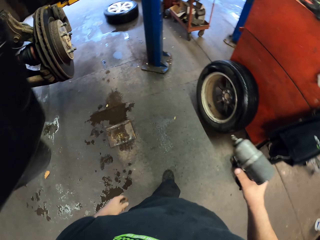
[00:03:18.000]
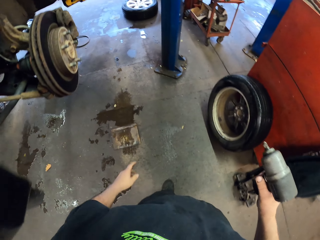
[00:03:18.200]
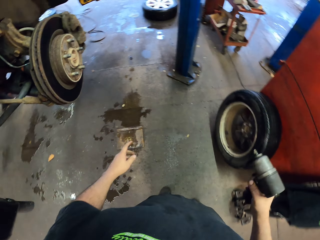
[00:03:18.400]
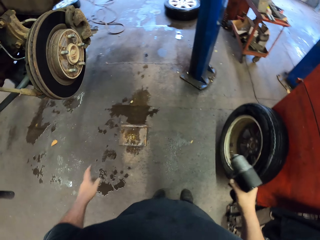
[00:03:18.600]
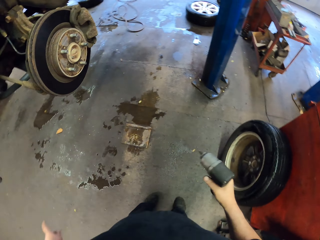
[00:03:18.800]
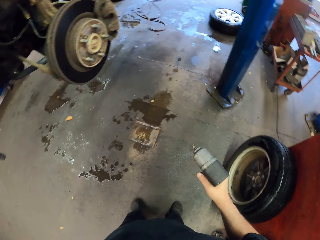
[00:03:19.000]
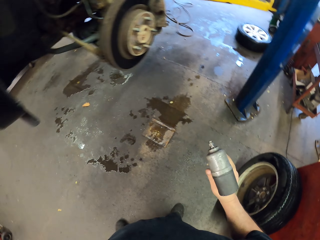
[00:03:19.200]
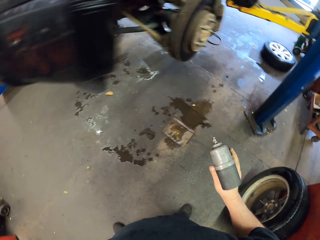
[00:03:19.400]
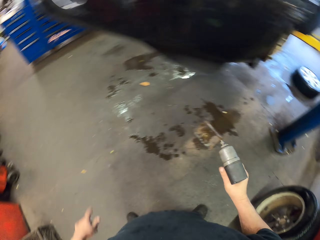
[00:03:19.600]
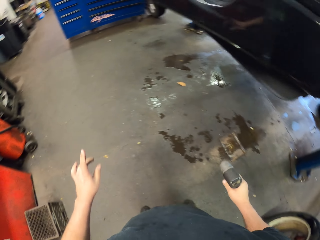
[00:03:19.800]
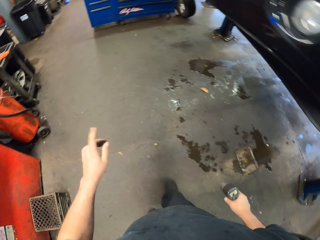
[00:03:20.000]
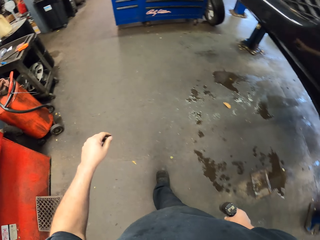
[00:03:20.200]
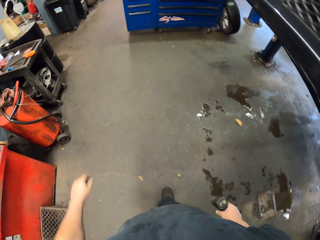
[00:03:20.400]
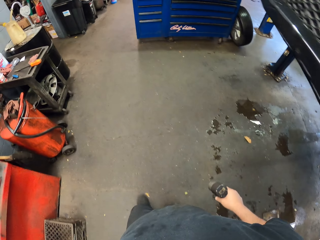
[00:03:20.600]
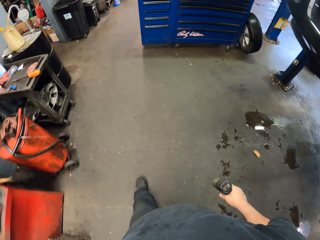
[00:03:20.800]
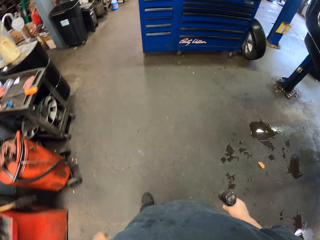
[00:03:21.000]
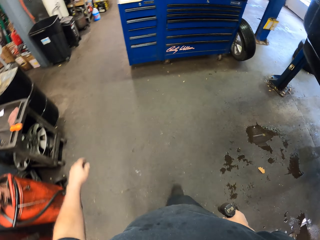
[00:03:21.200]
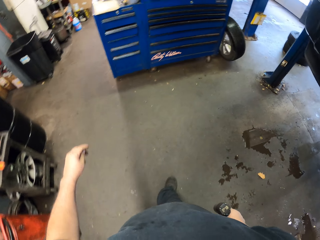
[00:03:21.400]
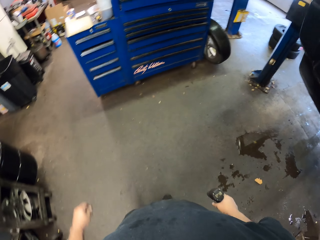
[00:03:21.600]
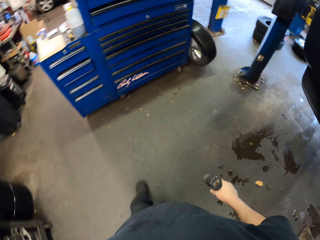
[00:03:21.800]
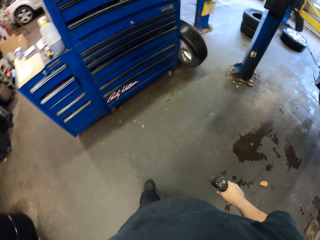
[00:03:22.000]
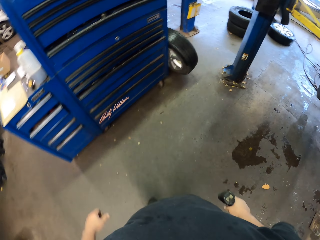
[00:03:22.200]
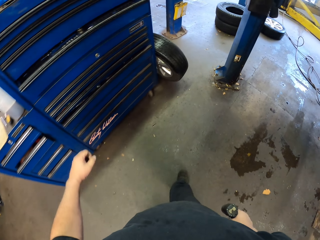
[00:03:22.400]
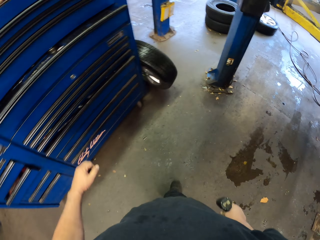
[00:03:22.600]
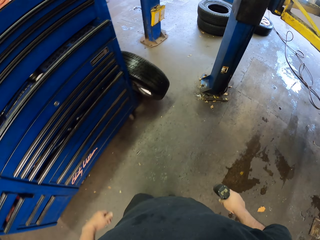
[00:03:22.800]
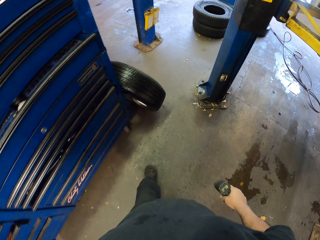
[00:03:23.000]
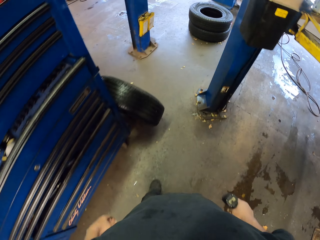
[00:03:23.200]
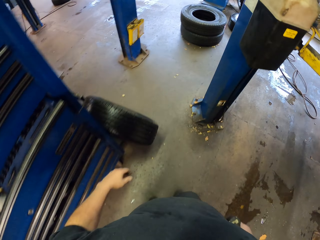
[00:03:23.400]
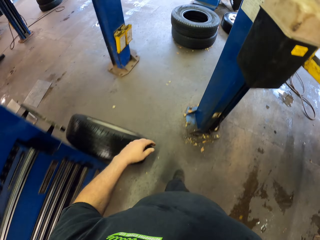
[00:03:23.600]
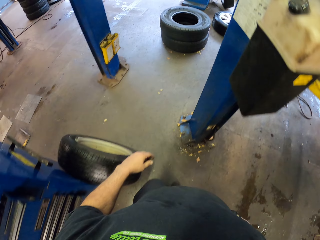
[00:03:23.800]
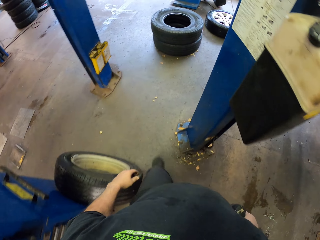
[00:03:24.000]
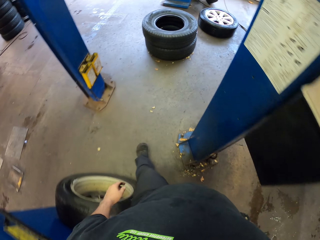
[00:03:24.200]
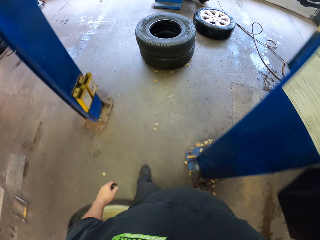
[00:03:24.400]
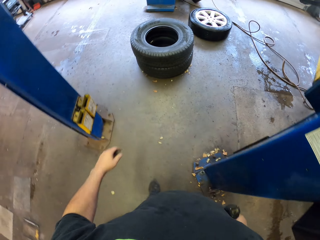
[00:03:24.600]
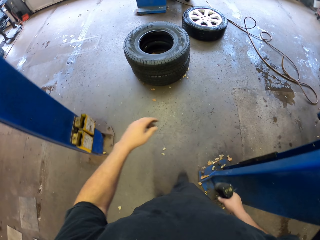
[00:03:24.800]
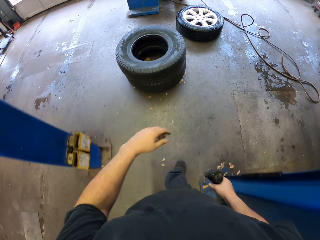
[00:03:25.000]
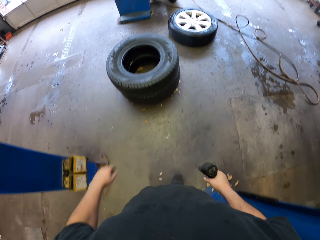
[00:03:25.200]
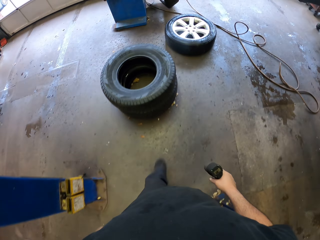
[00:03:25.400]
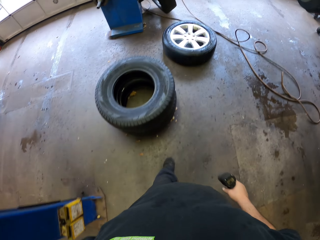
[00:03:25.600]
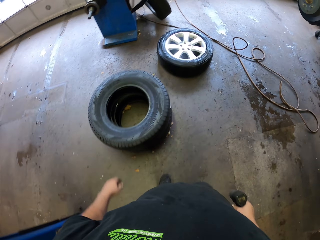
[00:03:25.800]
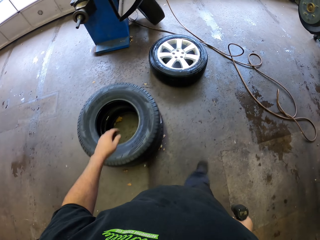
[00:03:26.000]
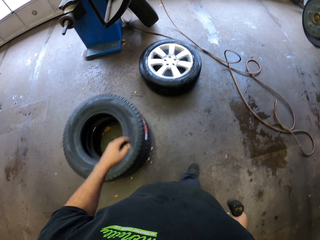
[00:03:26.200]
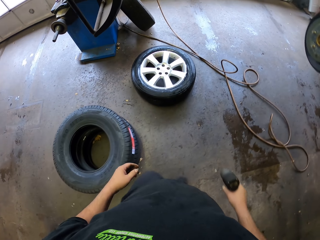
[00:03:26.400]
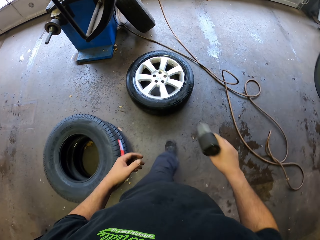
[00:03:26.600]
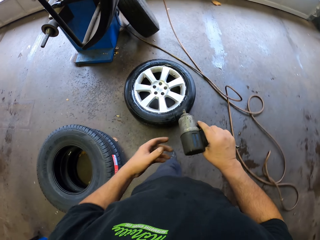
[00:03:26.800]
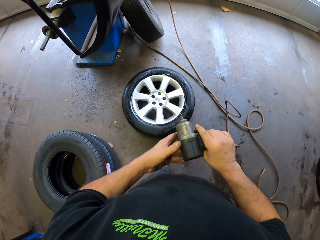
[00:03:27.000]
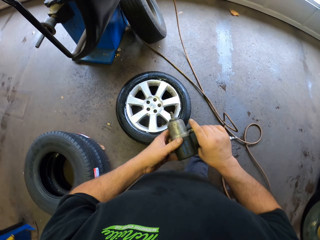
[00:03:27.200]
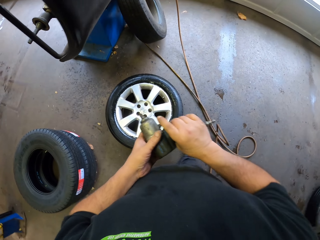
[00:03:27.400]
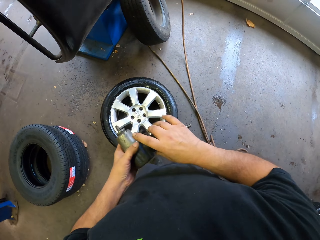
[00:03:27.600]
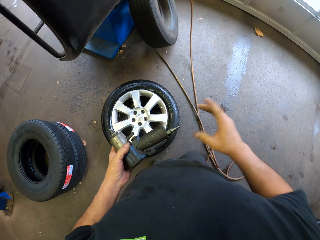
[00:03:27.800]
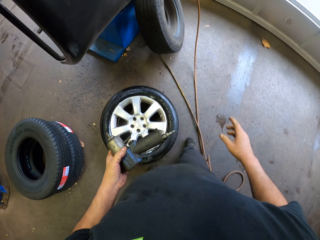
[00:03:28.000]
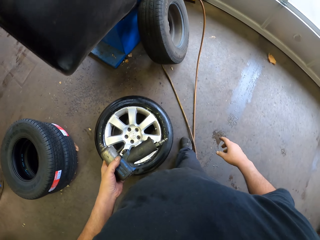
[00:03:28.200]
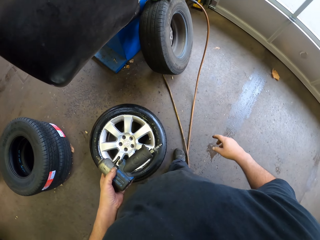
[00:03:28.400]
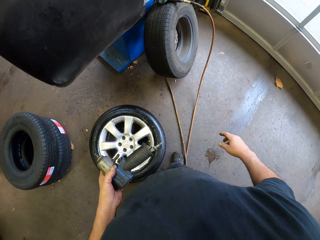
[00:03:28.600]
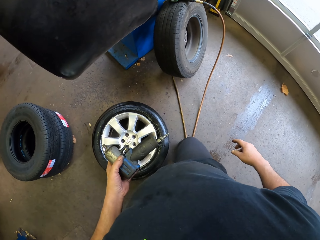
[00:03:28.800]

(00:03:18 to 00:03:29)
The camera wearer walks round the vehicle. They walk around the room.

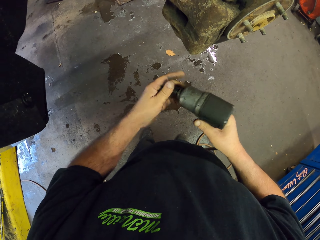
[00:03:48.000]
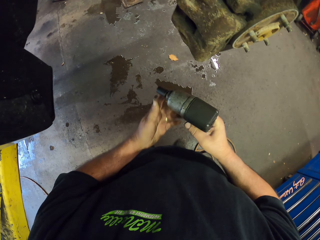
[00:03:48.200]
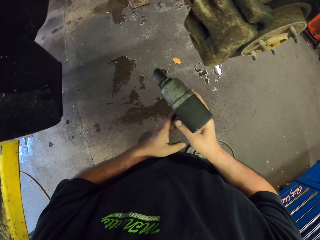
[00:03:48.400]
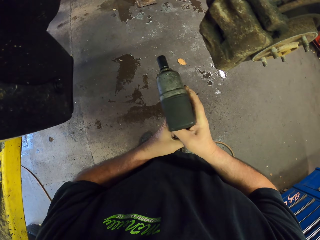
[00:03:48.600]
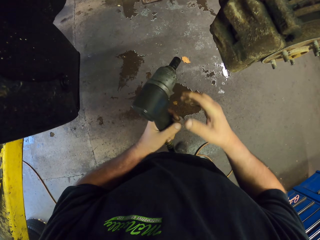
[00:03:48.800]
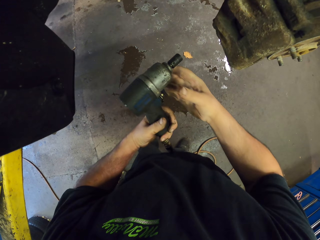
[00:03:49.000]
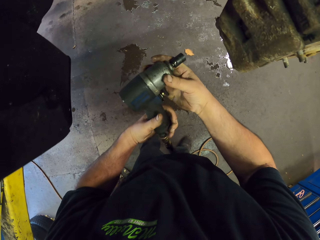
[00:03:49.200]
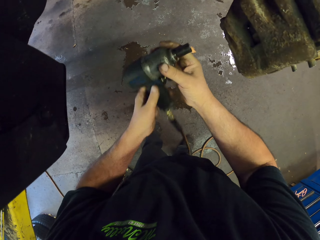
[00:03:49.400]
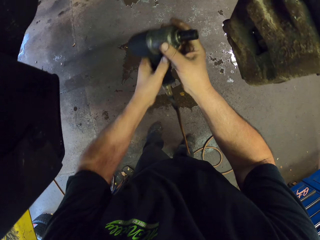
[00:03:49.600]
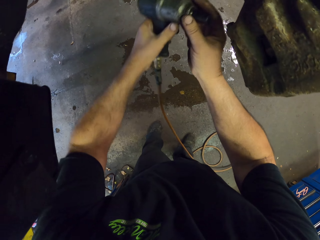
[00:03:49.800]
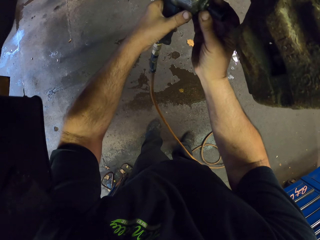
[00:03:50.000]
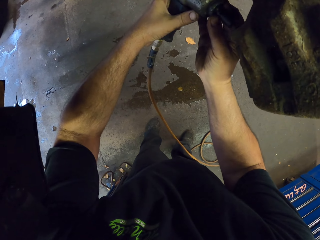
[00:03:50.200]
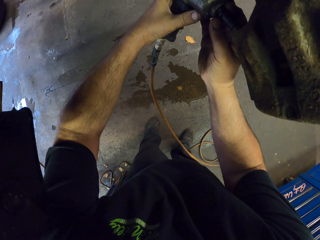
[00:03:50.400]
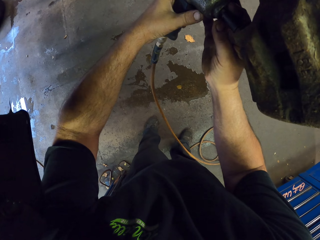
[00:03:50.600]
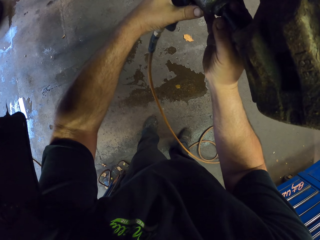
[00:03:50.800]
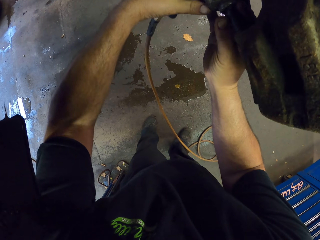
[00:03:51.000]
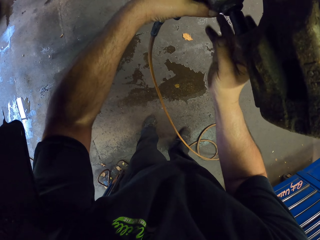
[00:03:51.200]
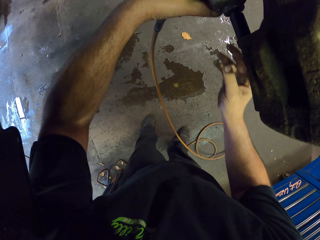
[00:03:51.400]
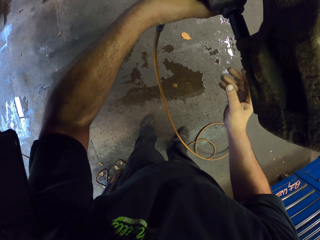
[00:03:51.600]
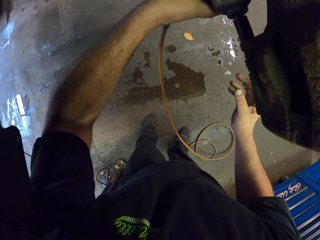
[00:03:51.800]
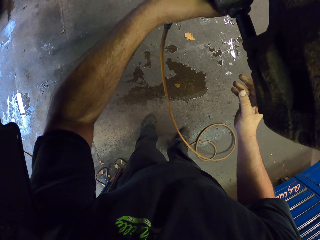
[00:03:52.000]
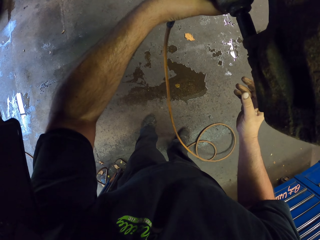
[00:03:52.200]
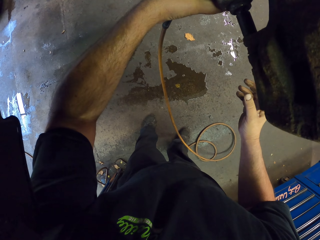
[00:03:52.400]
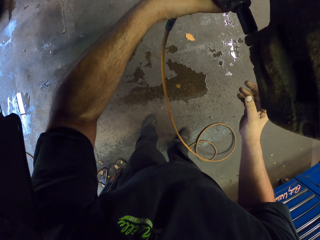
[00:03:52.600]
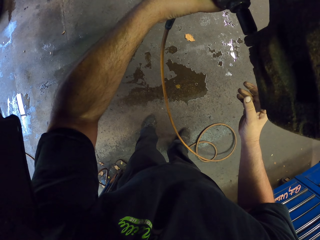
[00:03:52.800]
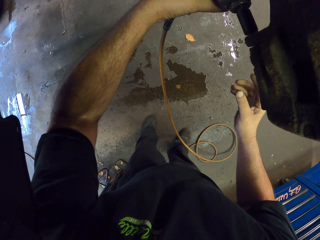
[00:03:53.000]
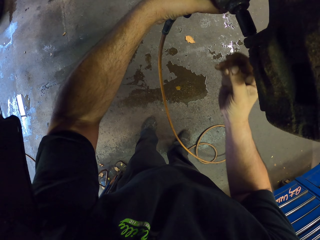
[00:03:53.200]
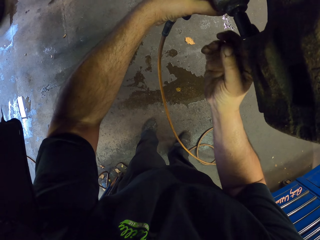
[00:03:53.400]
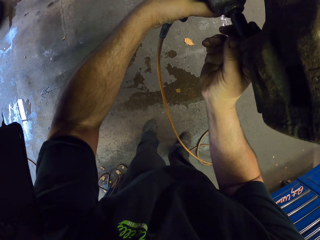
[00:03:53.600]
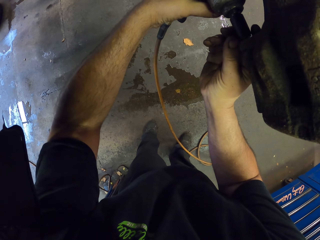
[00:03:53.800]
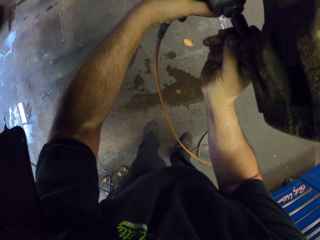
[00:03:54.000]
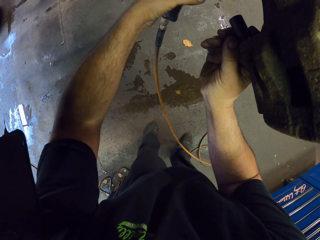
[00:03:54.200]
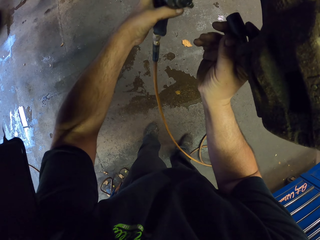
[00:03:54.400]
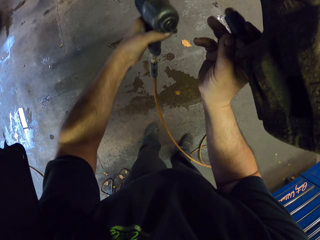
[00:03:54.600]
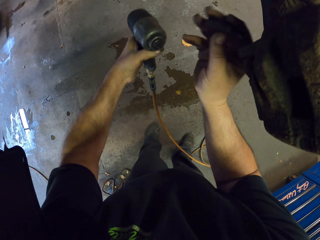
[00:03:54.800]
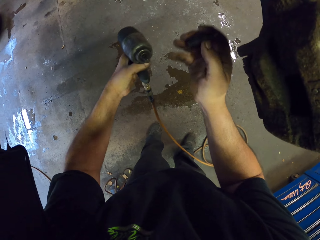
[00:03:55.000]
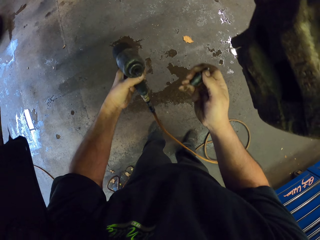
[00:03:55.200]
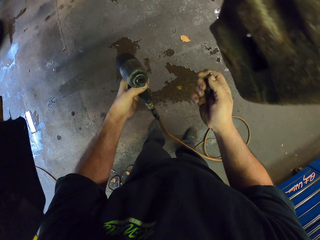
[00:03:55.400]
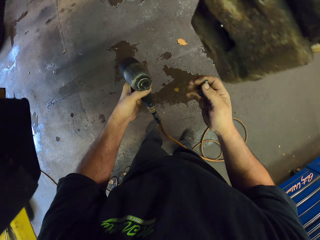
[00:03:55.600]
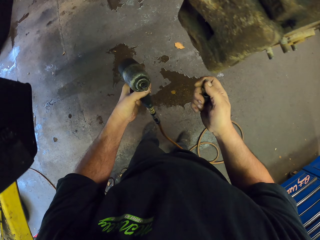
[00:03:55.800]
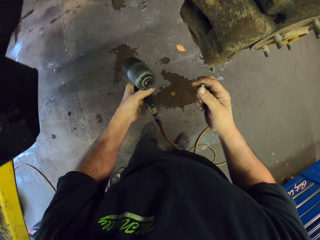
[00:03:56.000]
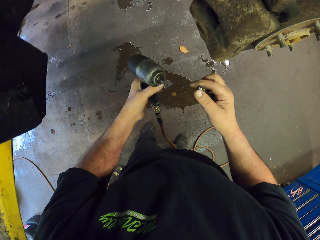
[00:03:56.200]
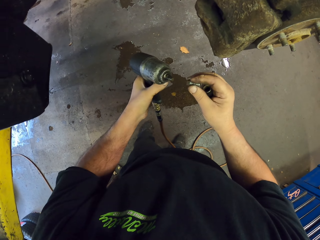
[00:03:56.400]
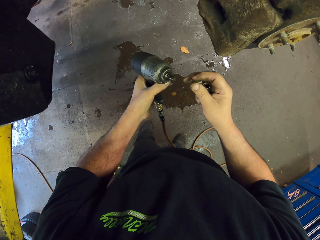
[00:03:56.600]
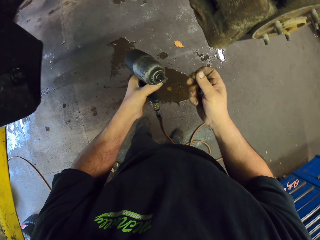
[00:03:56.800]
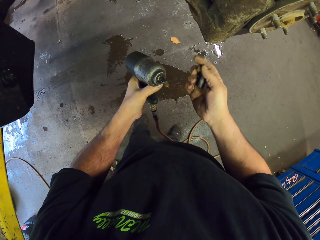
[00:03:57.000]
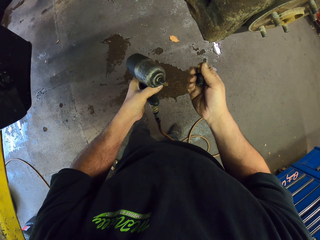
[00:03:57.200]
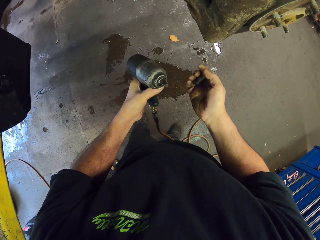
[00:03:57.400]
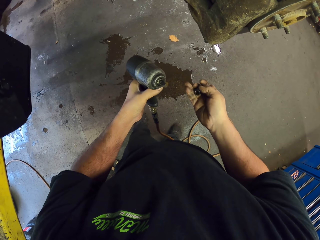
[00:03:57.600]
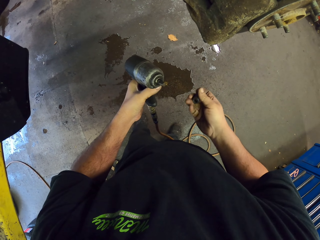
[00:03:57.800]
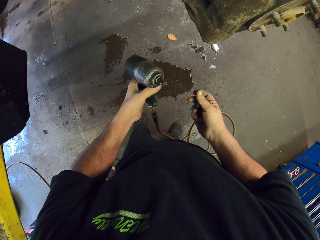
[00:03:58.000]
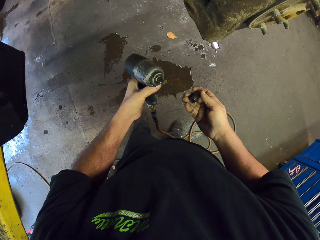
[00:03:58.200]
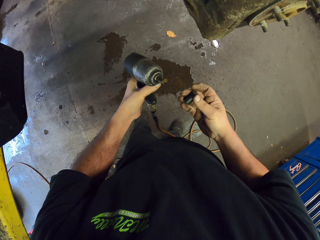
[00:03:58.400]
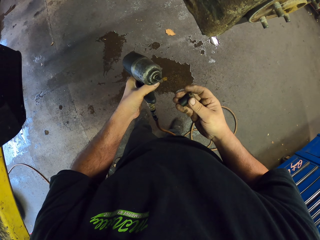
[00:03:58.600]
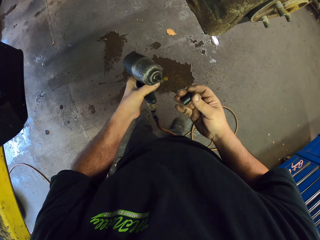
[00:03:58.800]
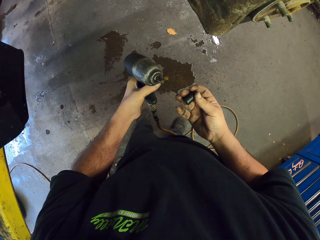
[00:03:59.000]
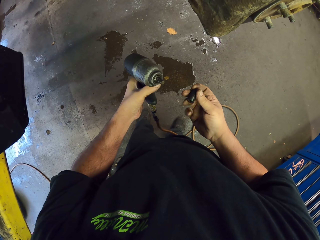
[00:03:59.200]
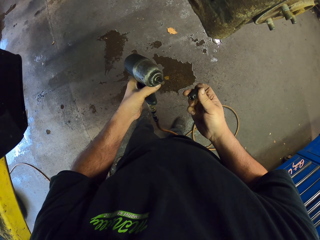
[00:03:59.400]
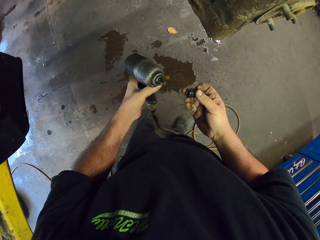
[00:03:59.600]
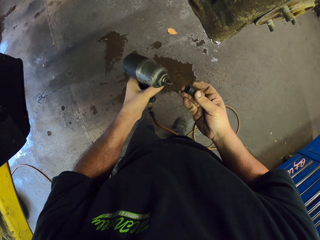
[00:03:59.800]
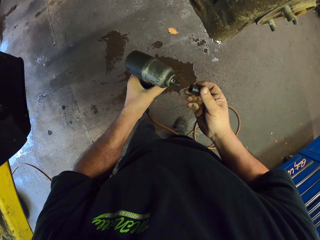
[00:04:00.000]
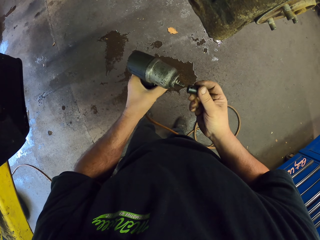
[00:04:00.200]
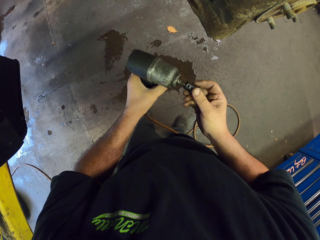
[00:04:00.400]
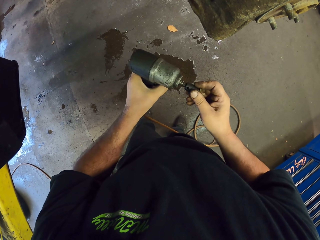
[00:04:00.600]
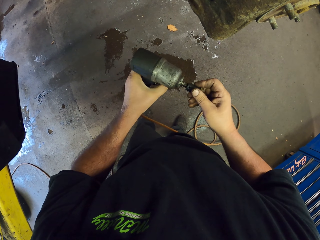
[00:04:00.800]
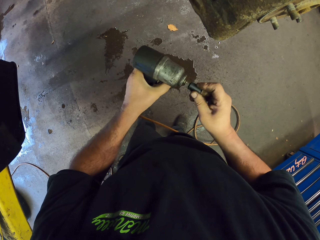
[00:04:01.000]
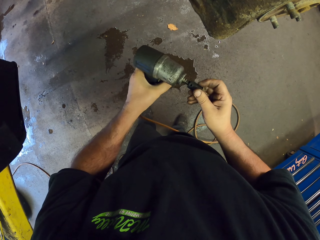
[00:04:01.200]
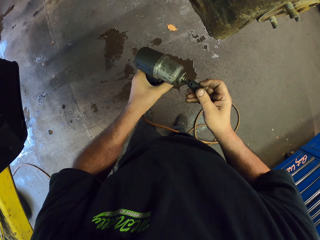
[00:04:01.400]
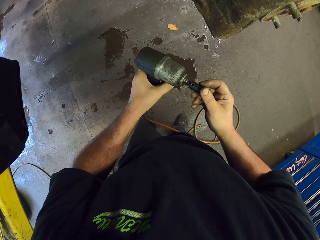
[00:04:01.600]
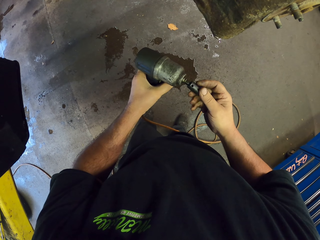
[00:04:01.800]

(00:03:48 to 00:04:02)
The camera wearer puts something on the drill. They fix the spare wheel with a machine. They remove a nut from the wheel hub. They put something on the drill.
